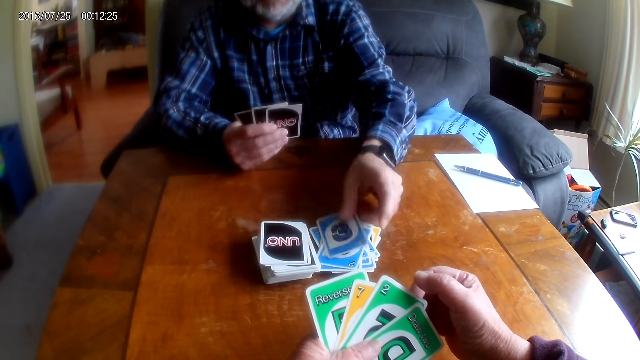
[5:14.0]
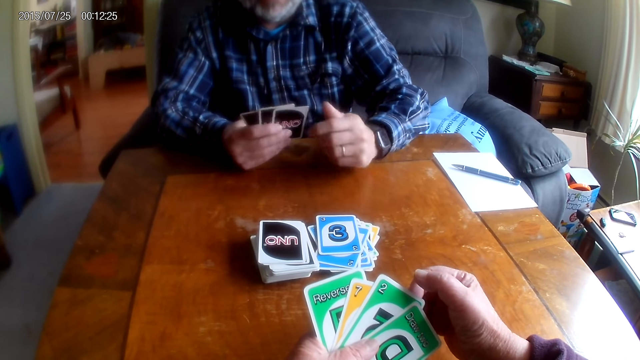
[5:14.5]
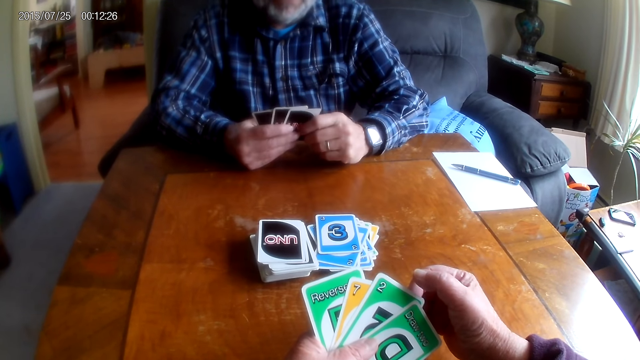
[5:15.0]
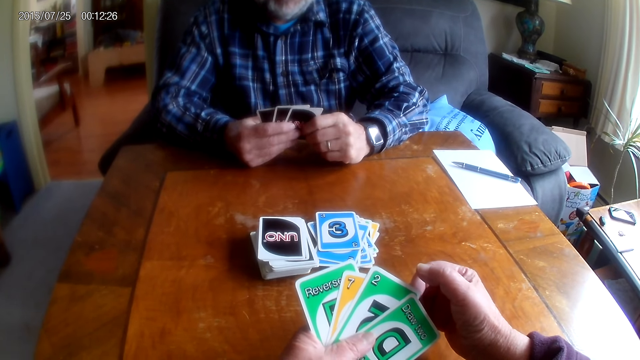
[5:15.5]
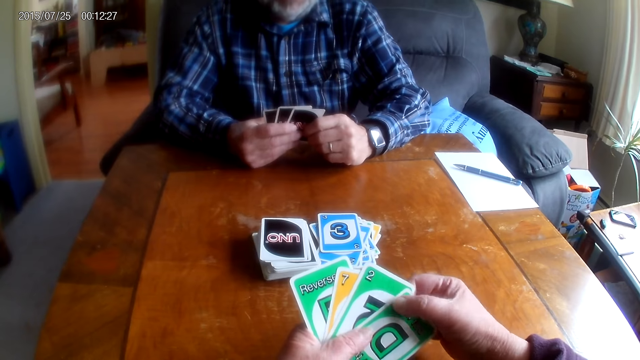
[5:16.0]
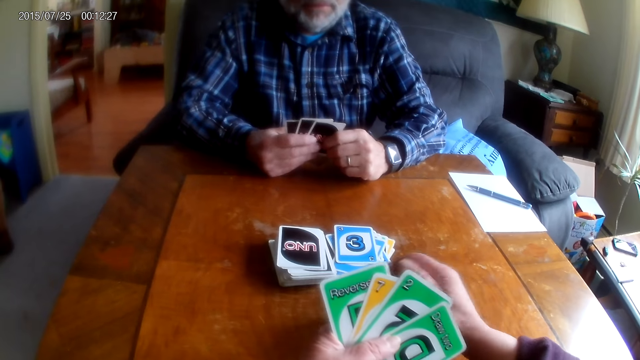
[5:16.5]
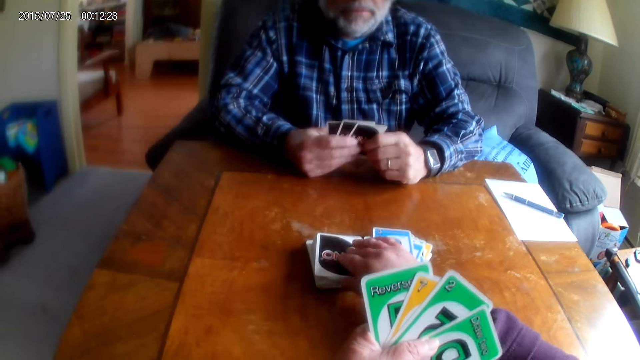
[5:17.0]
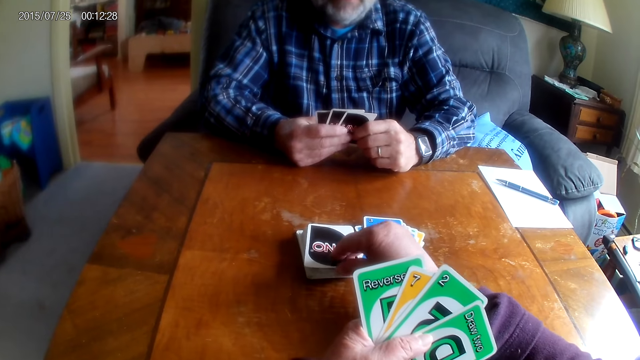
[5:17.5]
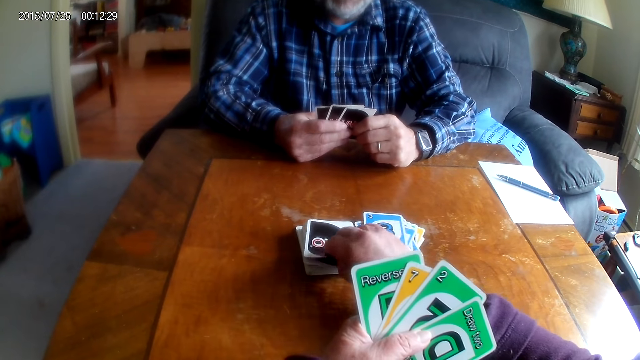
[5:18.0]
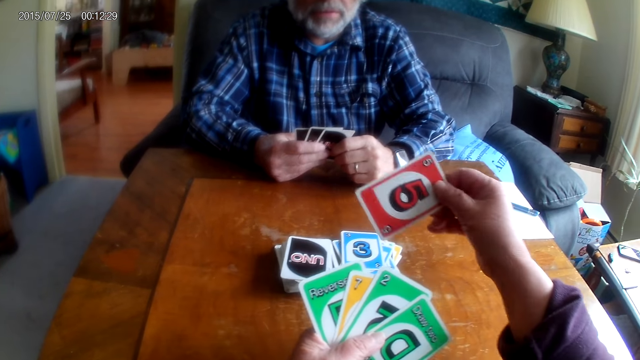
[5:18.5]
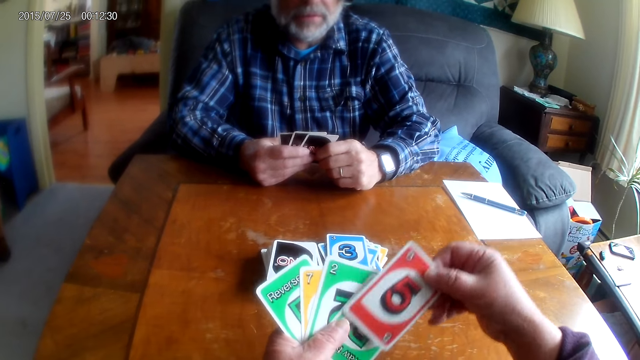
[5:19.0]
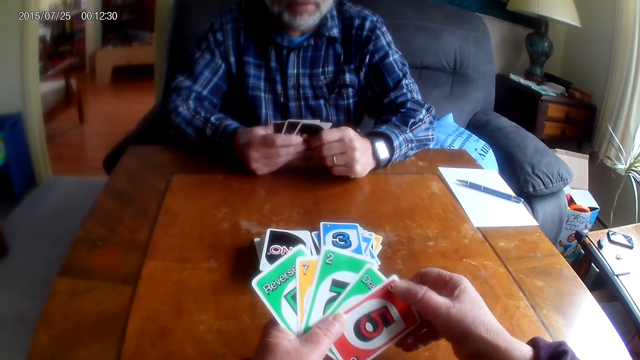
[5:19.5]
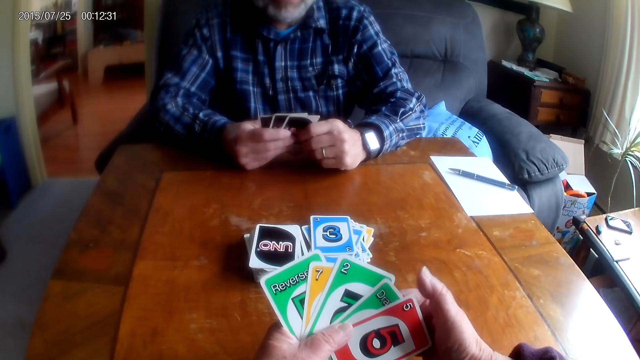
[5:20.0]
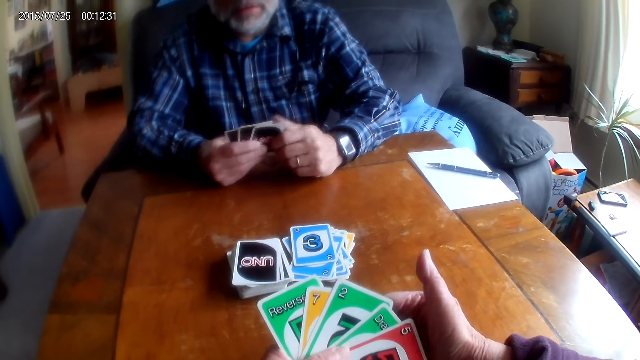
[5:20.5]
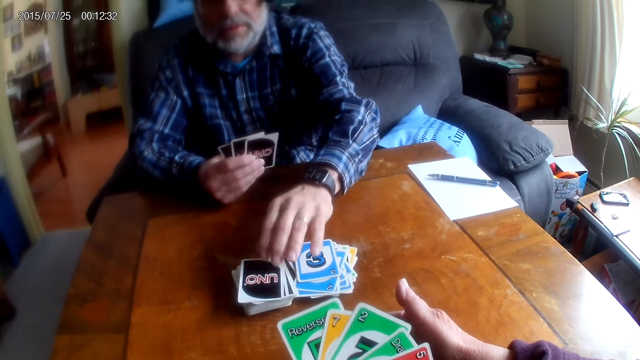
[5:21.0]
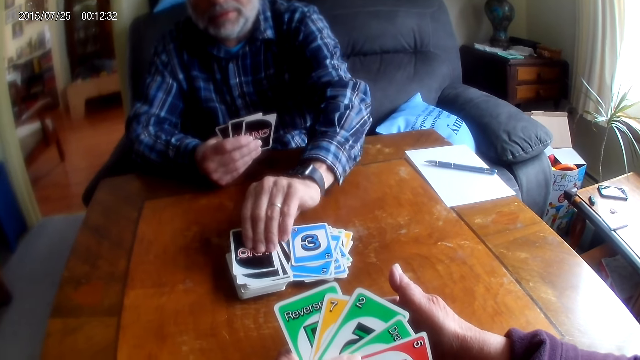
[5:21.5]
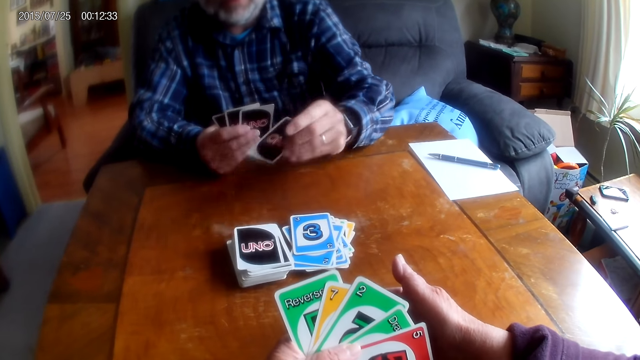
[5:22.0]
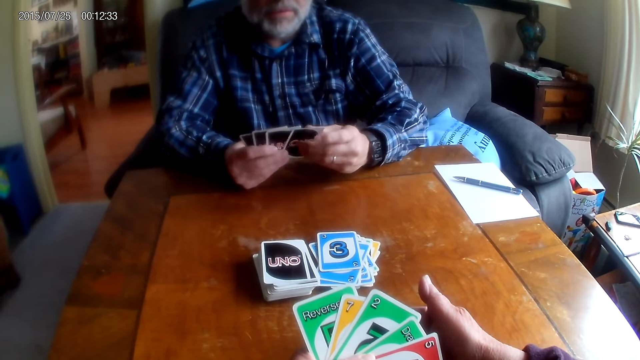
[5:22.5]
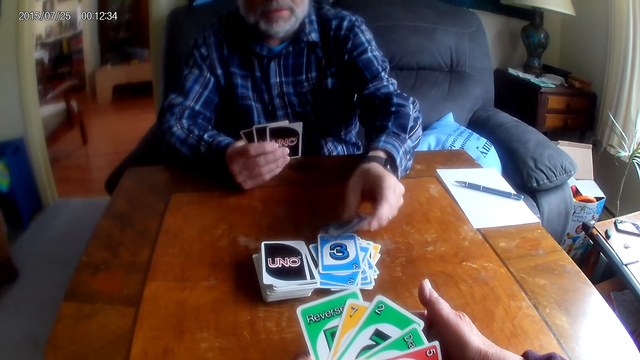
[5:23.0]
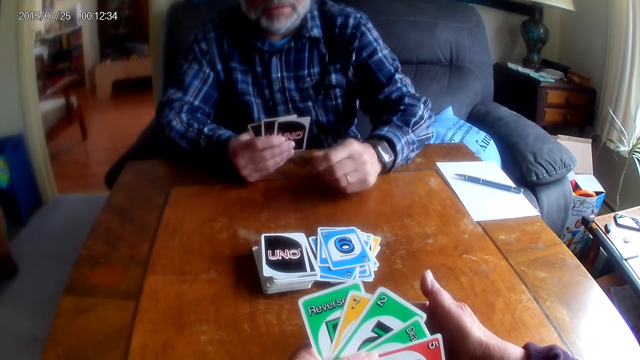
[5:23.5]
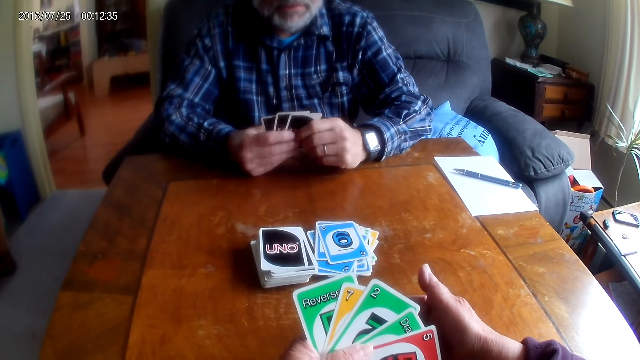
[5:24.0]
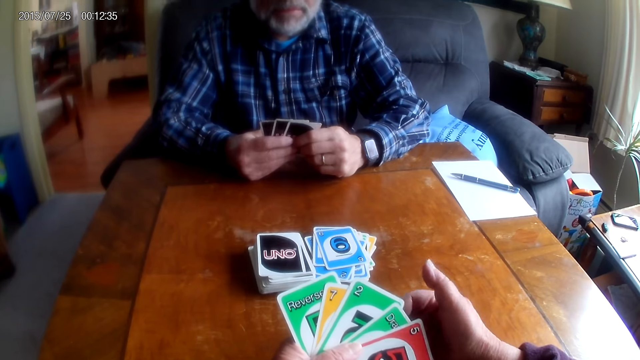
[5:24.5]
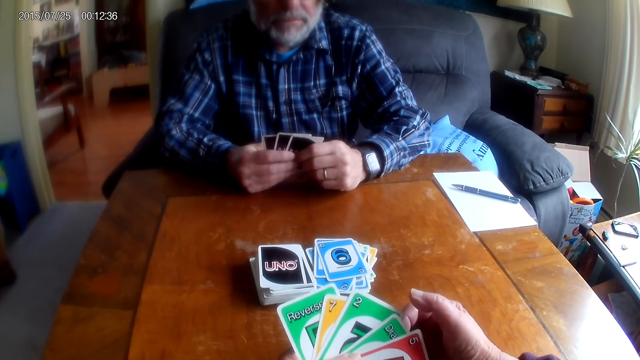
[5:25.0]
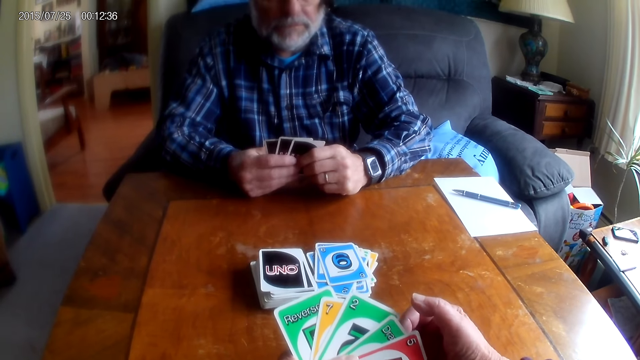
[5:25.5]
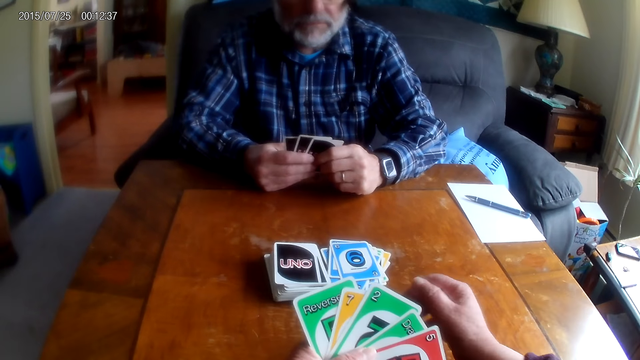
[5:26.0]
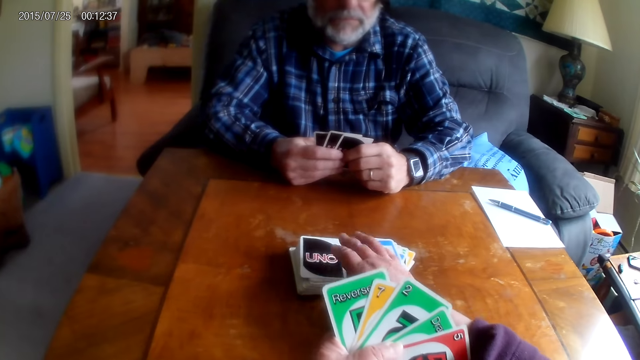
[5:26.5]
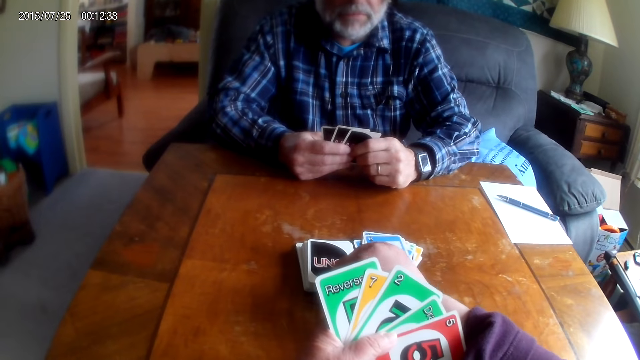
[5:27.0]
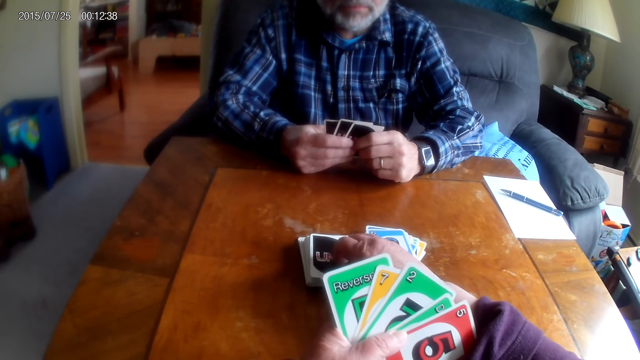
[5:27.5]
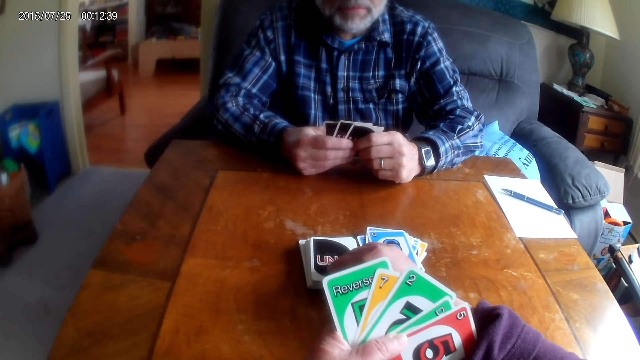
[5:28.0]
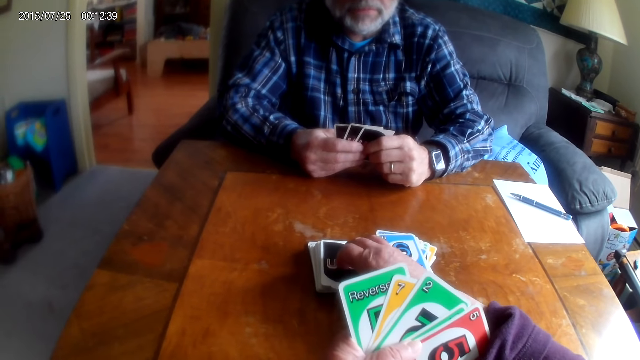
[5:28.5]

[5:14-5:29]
A man drops the card on the table. The man holds the cards. The camera wearer moves their hand. They pick a card from the table. They hold the cards. The man moves his hand. The man picks a card from the table. The man drops the card on the table. The man holds the cards. The camera wearer moves their hand. They pick a card from the table.

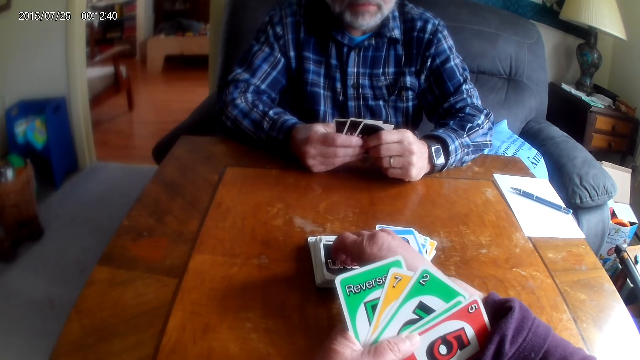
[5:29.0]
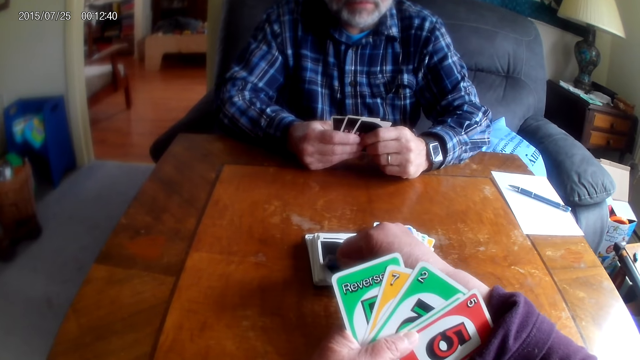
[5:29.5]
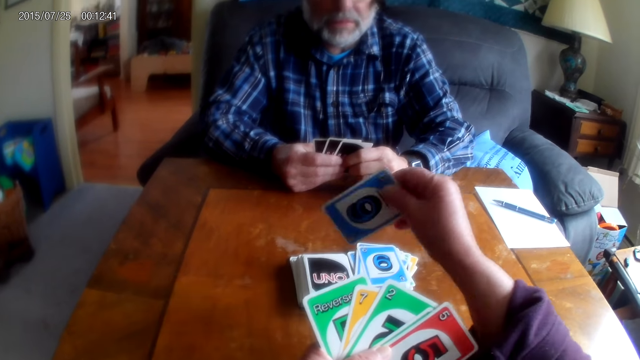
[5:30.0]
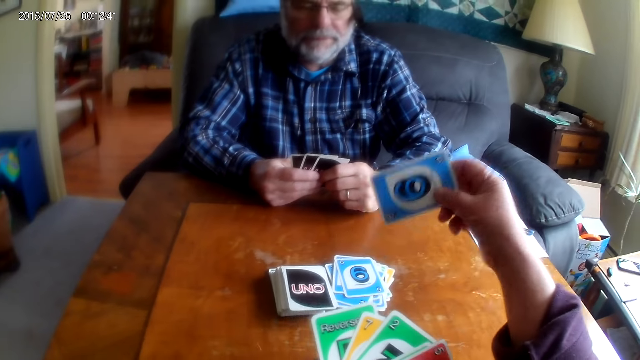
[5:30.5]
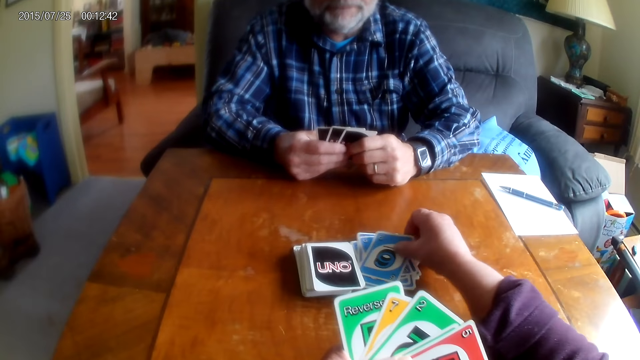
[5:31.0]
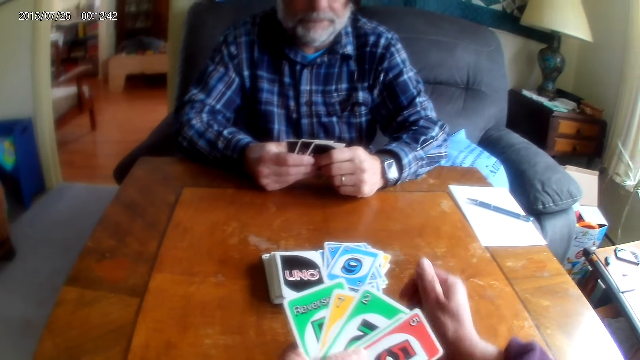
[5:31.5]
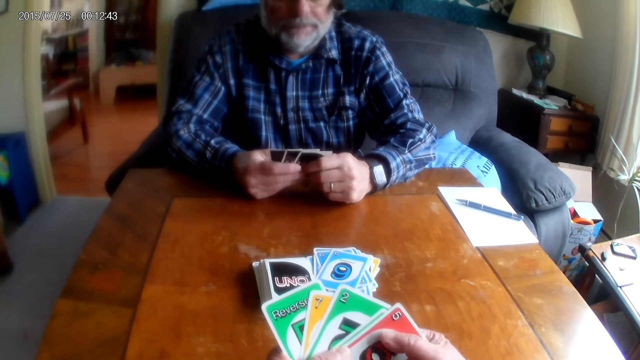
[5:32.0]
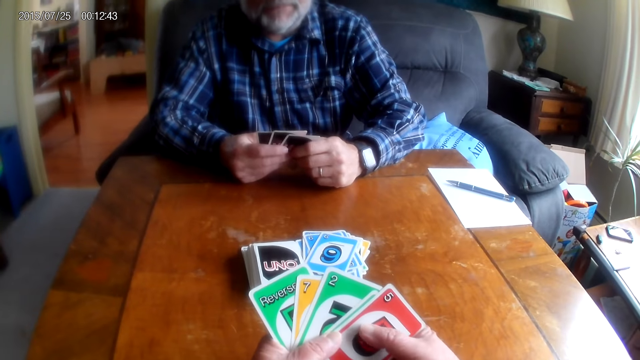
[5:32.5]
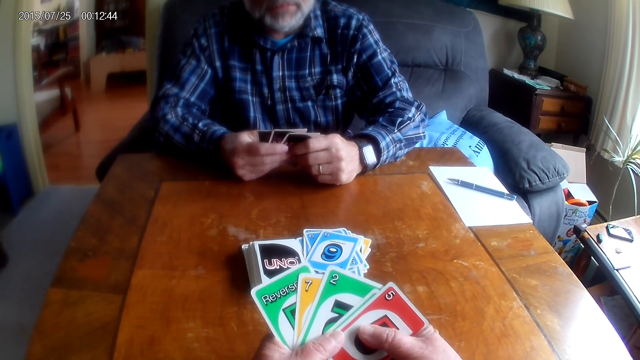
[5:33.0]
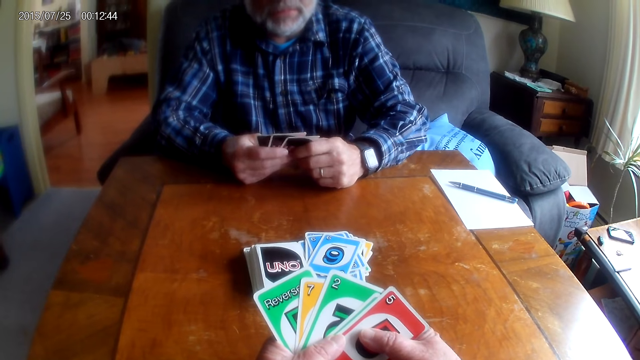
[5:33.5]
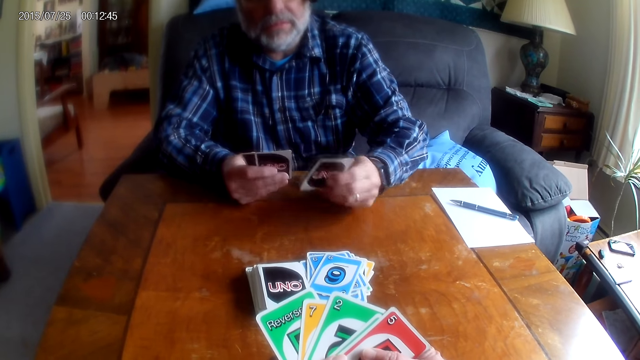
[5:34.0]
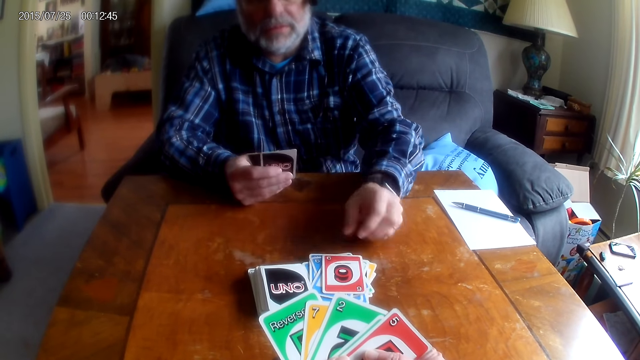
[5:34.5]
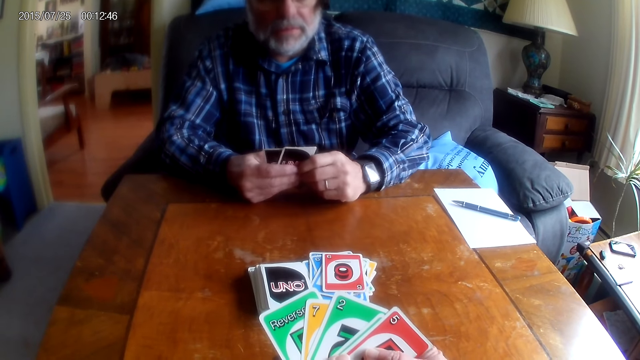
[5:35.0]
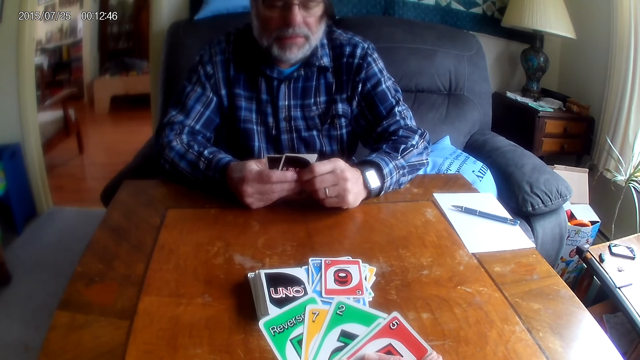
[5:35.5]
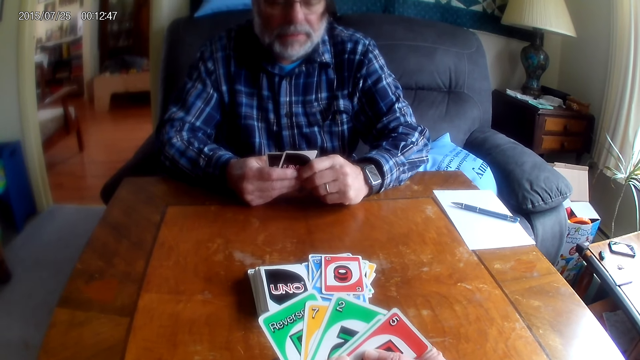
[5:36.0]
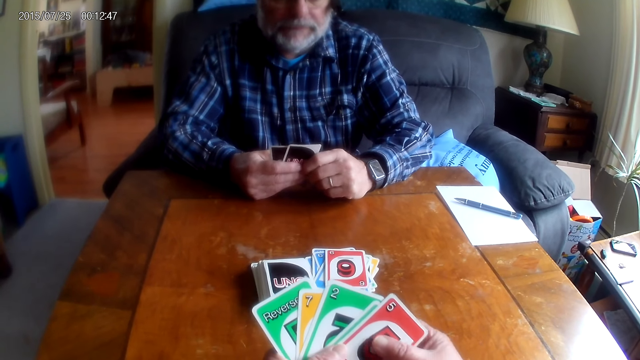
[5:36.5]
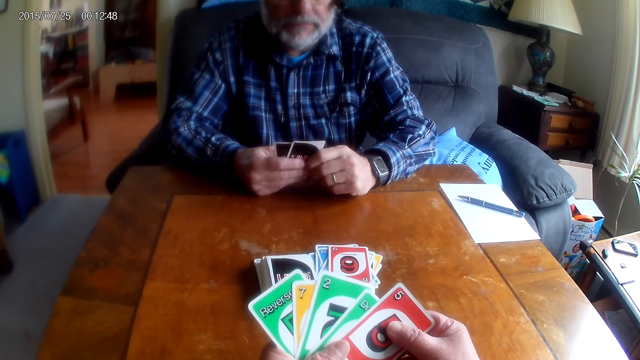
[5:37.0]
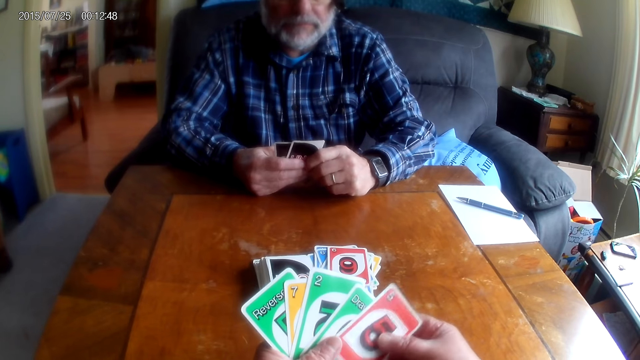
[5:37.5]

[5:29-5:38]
The camera wearer picks a card. They place the card on the table. They move their hand. They hold the cards. A man talks to the camera wearer. The man places a card on the table. The man moves his hand.
